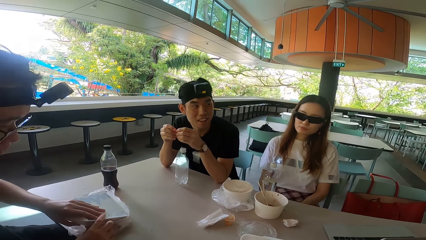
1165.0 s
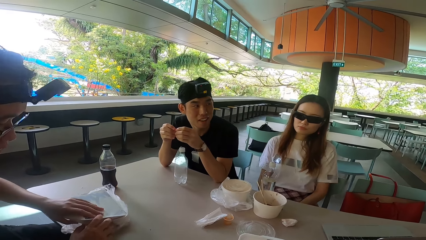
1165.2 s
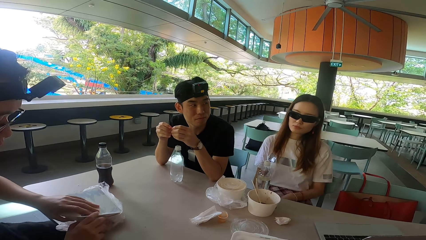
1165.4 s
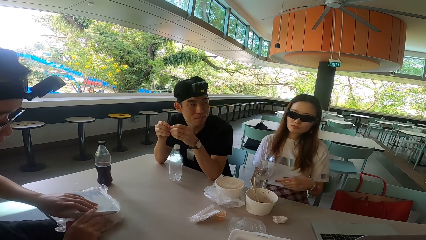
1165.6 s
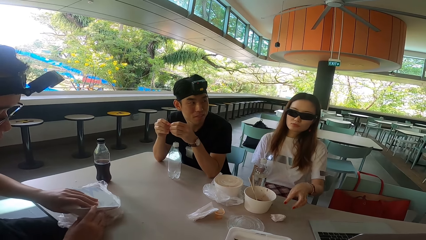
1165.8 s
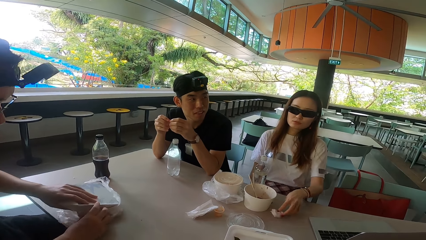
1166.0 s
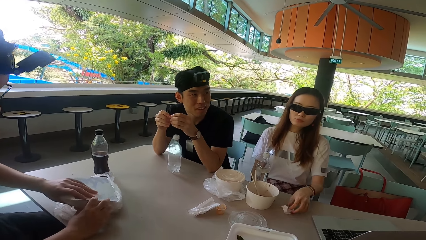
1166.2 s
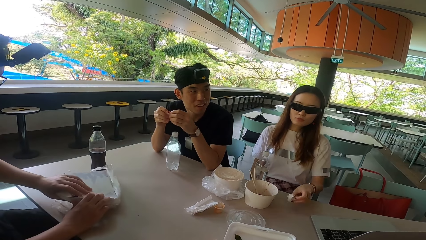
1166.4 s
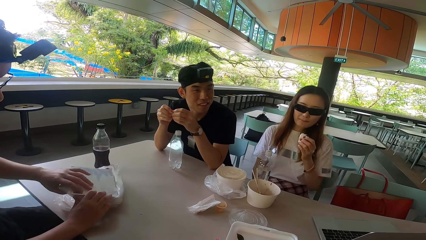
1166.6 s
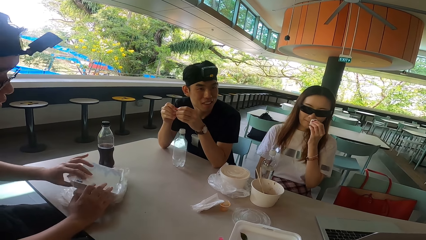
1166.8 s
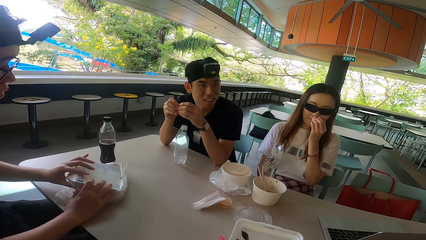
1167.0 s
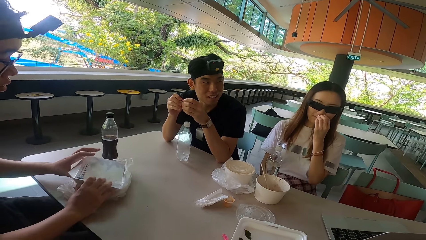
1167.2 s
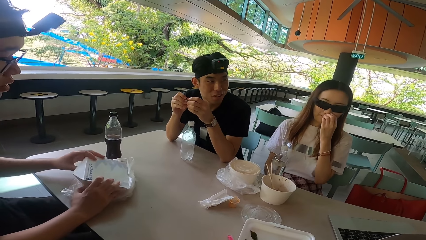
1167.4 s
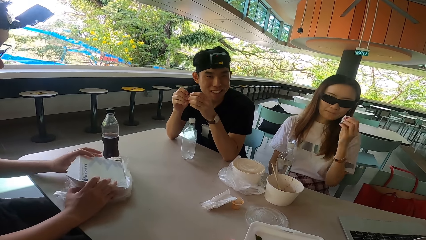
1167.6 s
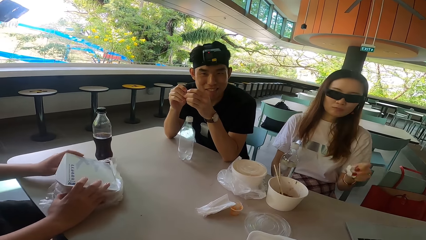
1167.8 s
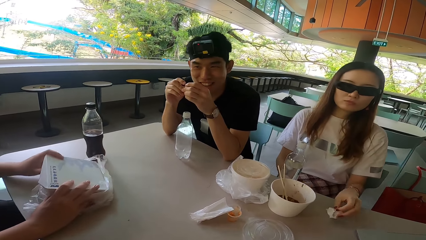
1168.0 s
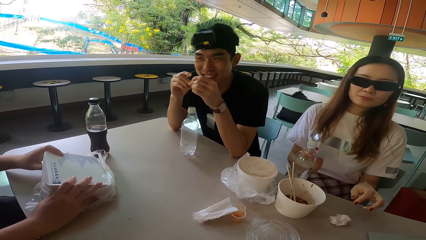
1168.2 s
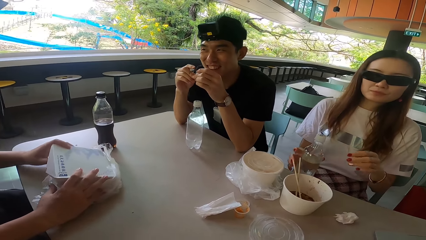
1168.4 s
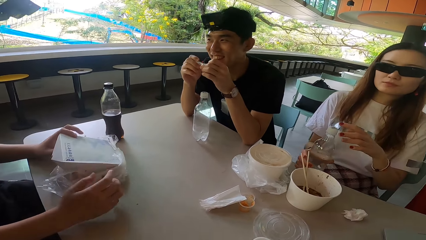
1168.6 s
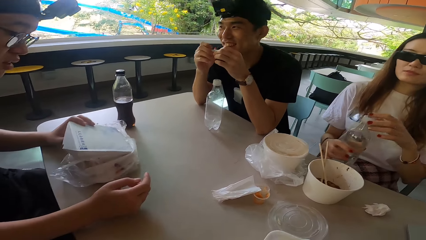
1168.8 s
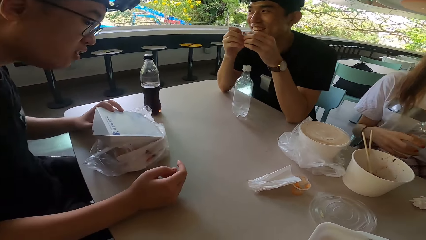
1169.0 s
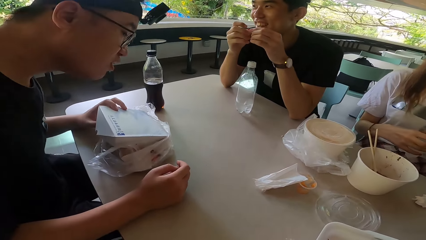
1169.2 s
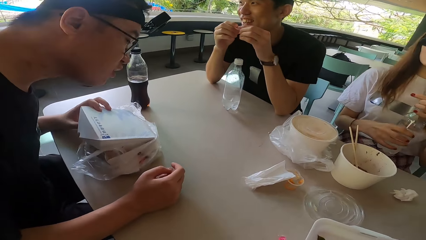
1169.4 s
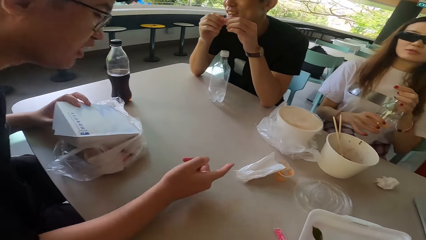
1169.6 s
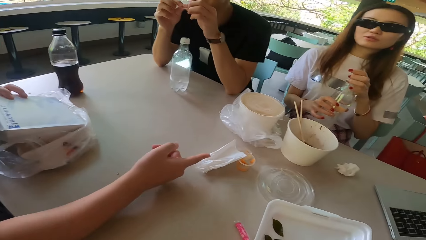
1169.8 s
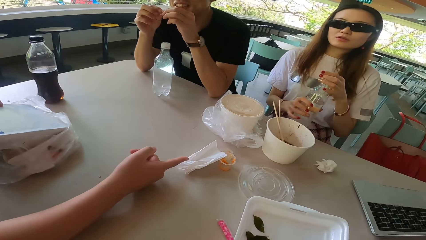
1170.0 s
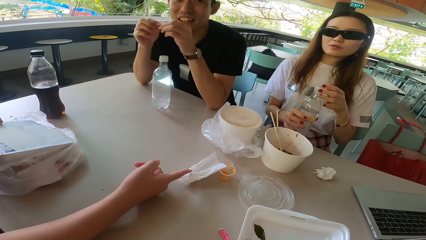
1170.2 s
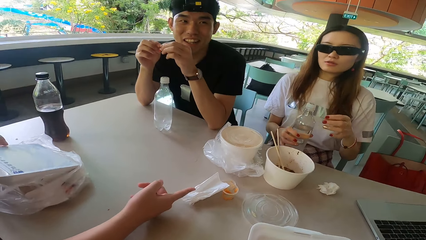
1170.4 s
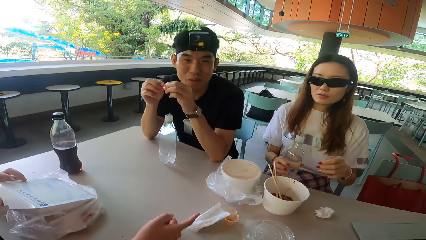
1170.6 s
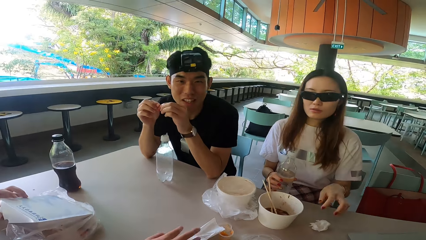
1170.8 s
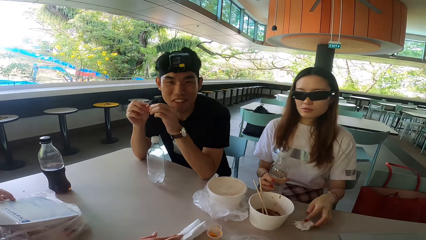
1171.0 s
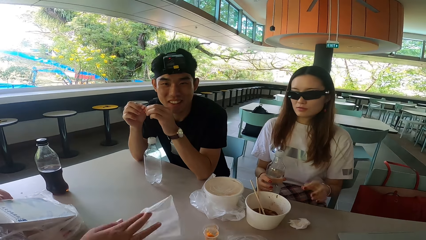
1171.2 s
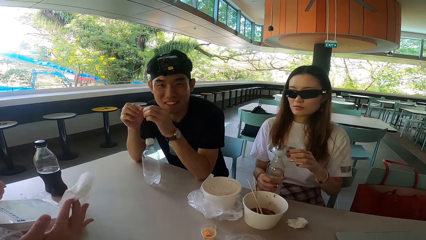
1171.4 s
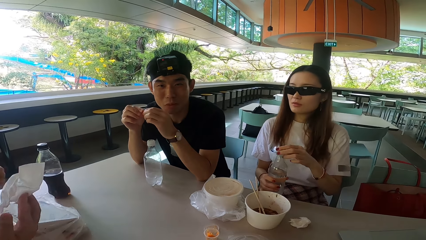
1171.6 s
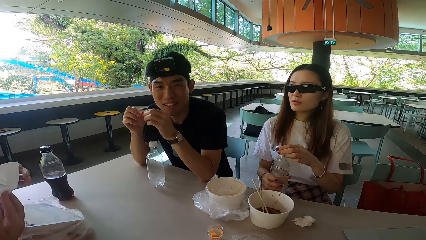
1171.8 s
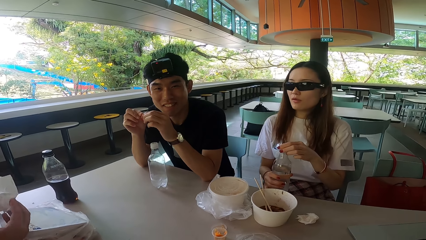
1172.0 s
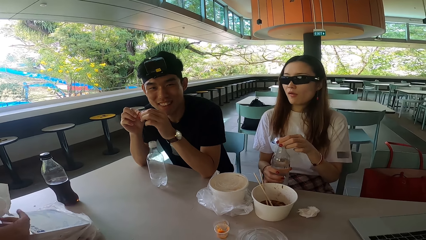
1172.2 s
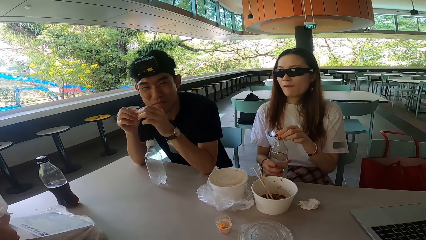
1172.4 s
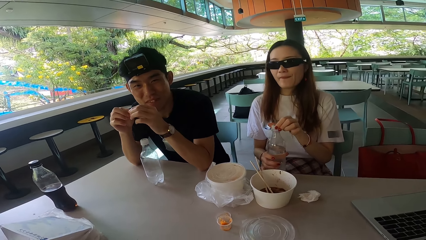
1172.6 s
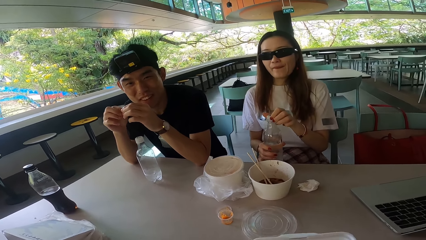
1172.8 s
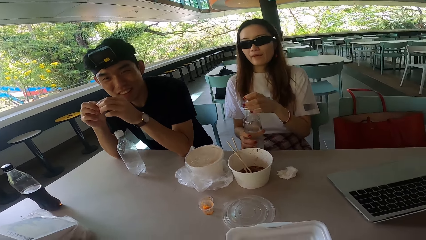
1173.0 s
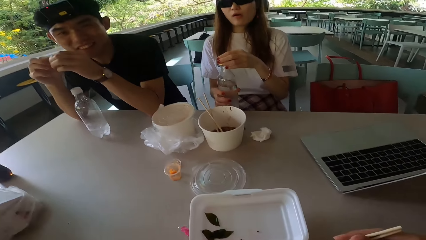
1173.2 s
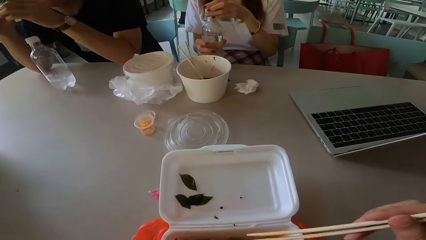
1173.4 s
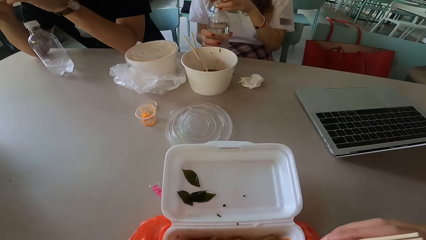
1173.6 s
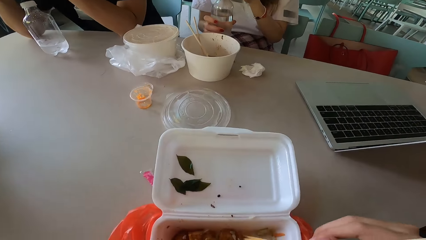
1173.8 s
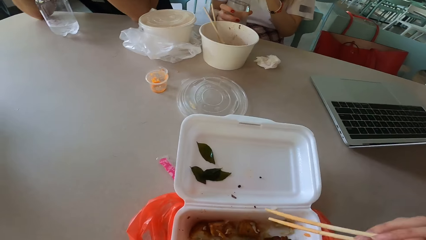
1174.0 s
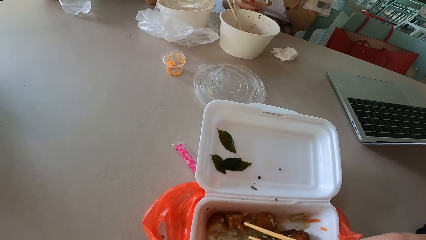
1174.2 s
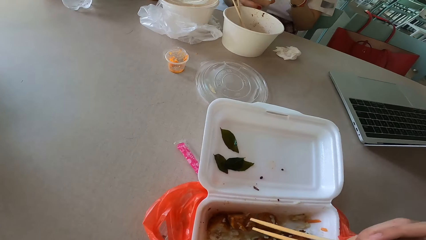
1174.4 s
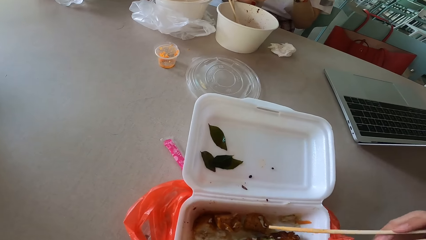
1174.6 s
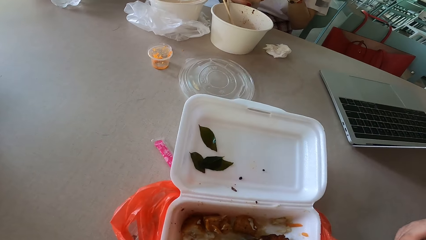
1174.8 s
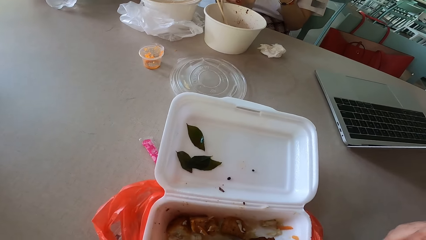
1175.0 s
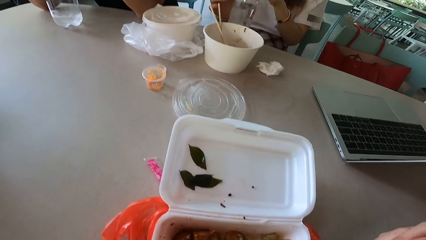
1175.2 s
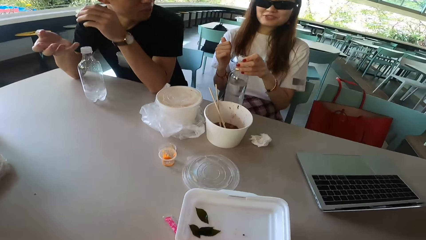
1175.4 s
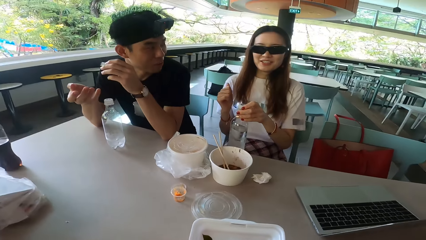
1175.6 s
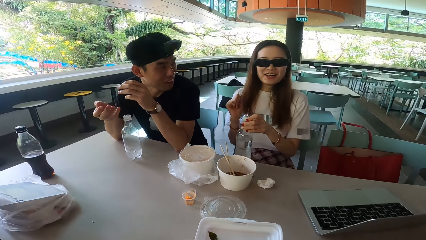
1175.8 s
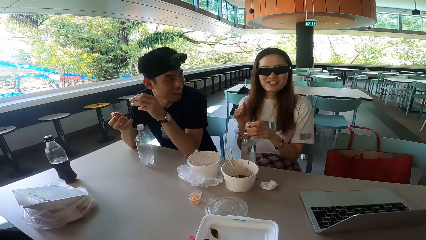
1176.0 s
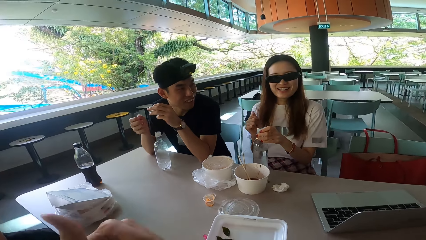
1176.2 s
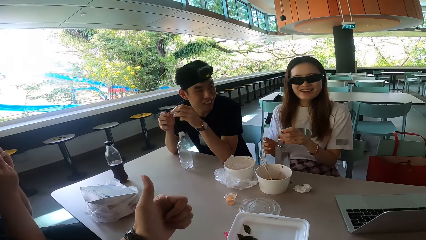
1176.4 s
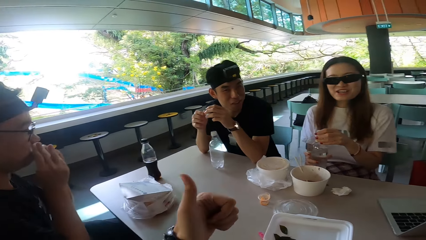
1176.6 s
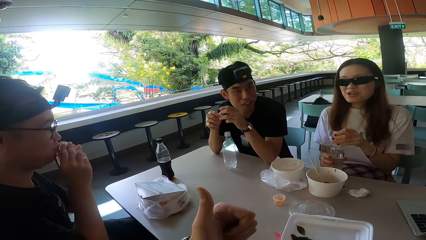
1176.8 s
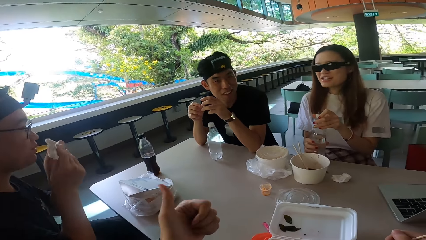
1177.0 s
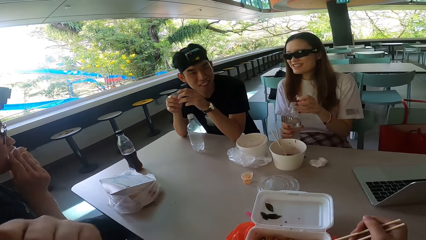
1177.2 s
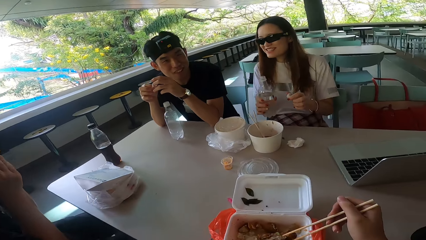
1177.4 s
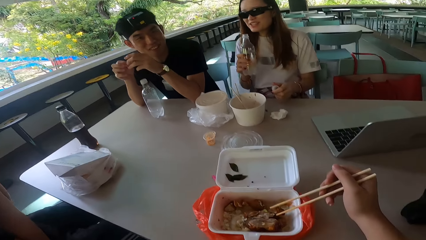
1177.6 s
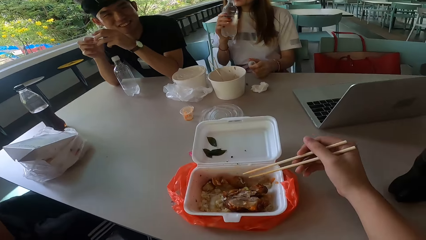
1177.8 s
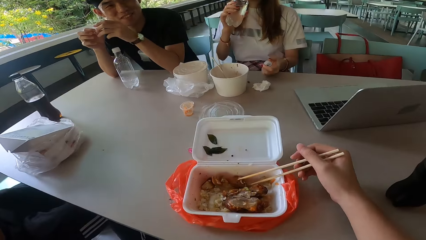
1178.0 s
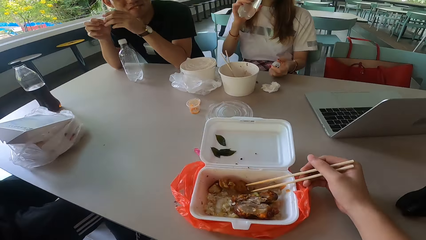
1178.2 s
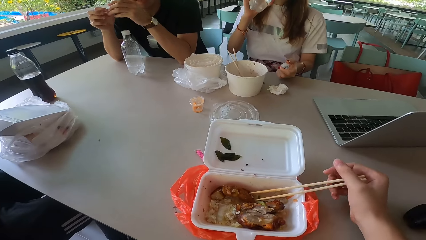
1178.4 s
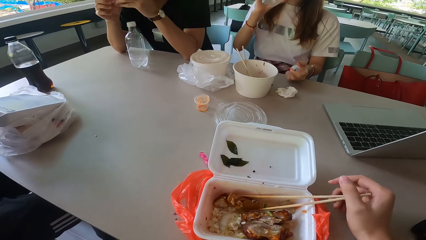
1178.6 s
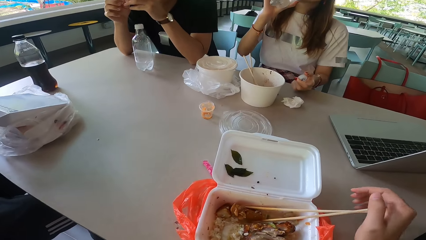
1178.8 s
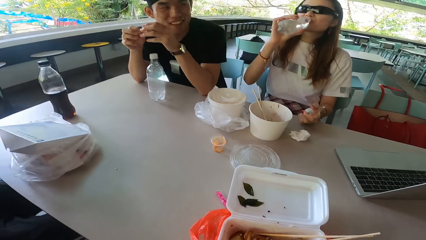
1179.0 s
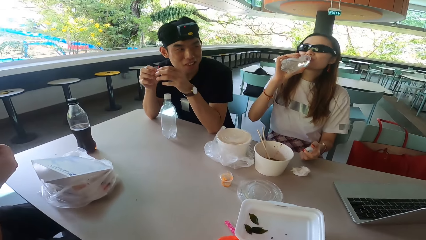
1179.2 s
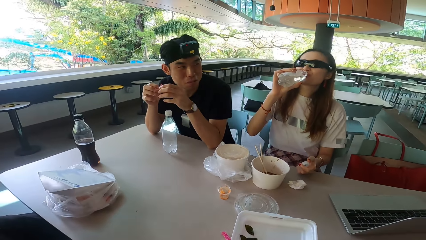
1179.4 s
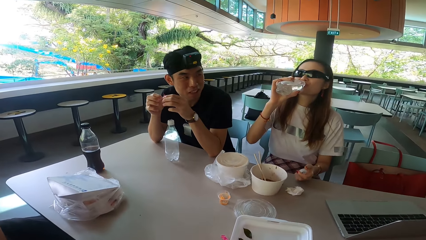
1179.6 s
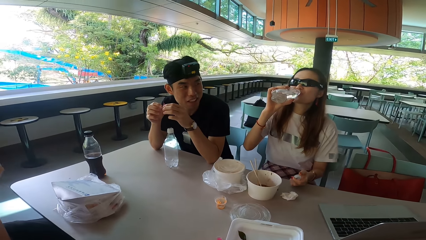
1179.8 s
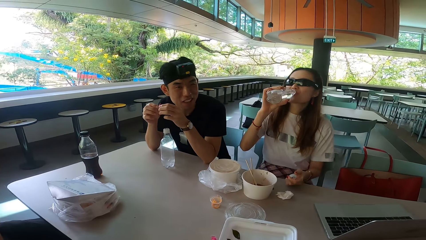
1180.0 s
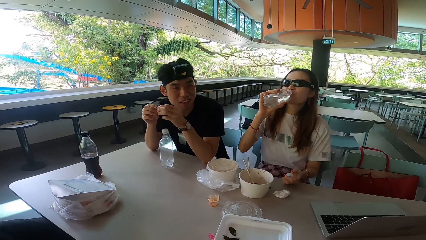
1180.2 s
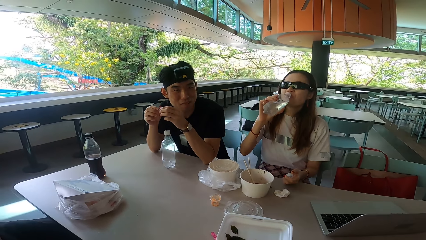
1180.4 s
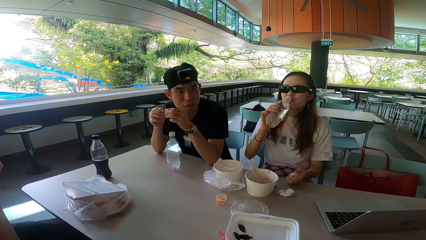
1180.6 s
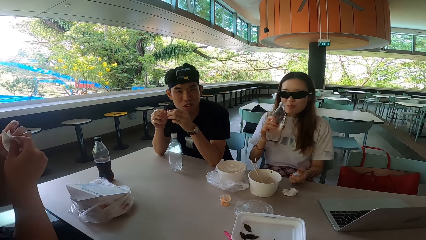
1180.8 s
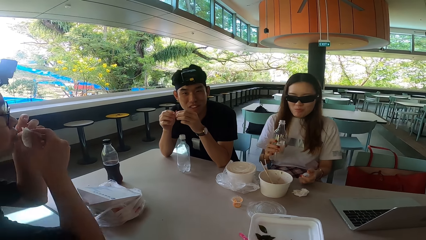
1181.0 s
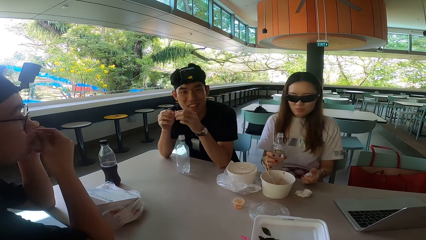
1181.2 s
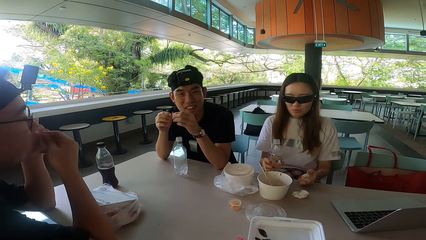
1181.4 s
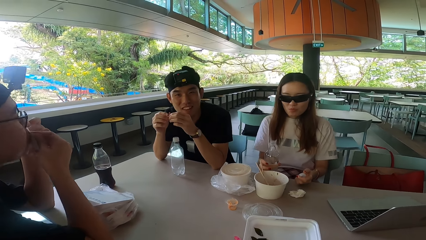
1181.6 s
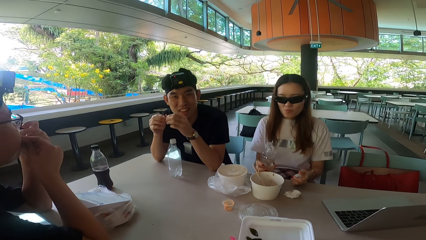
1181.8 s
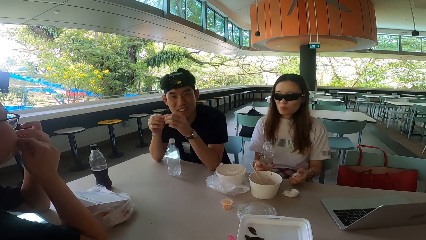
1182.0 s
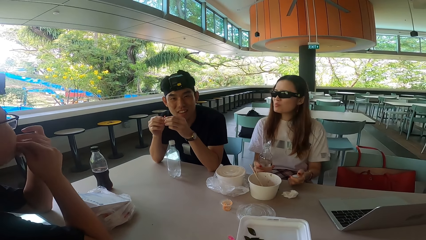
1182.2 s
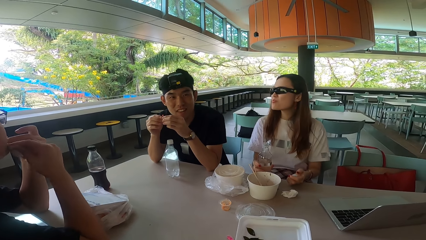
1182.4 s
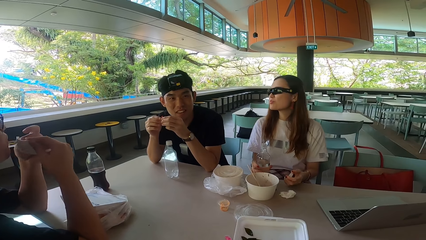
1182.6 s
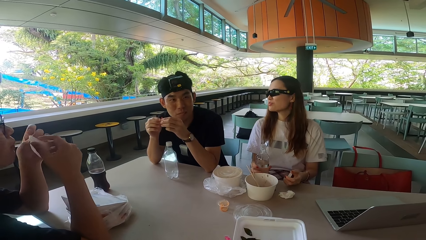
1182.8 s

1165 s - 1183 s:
A woman picks up tissue paper and wipes her nose with the tissue. A man talks. The woman puts the tissue on the table and picks up the water bottle. The man laughs. The woman holds the bottle. Another man gestures with his finger. The woman opens the water bottle. The other man picks up a serviette. The woman pushes the tissue aside and opens the water bottle. The camera wearer picks up chopsticks. The woman lifts her hand, pulls her hand off the bottle and puts down her hand. The camera wearer gestures with his hand. The other man wipes his mouth with the serviette. The camera wearer holds the chopsticks. He picks meat with the chopsticks. The woman drinks water from the bottle. The camera wearer puts the chopsticks in the tin. The woman pulls the bottle off her mouth. The other man wipes his mouth with the serviette. The woman puts the bottle on the table.
